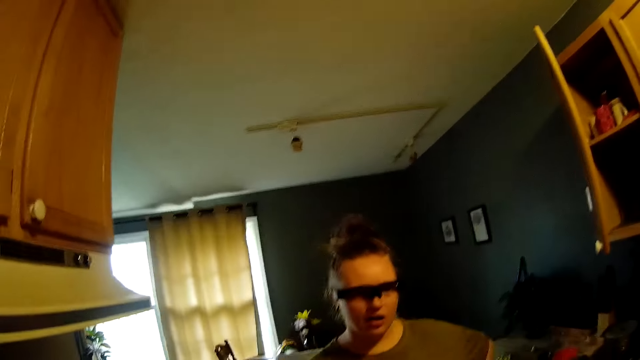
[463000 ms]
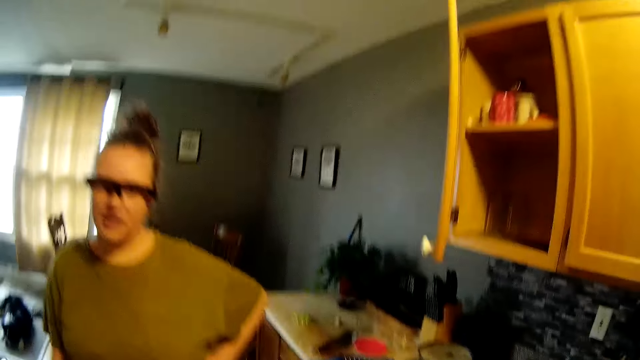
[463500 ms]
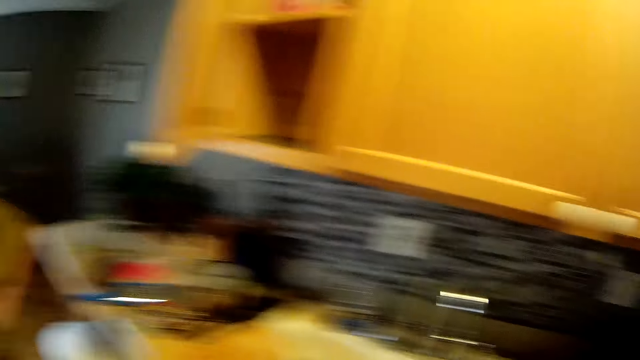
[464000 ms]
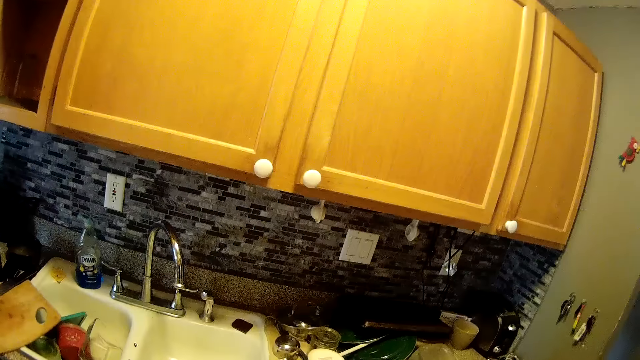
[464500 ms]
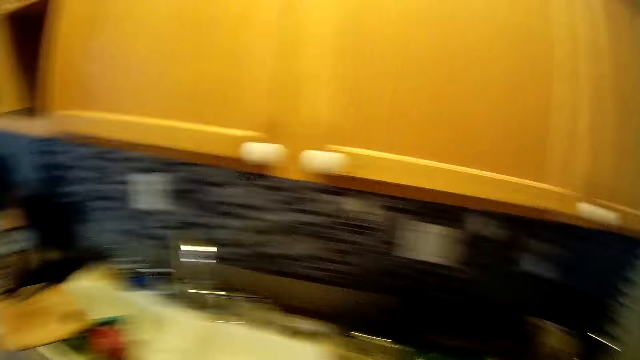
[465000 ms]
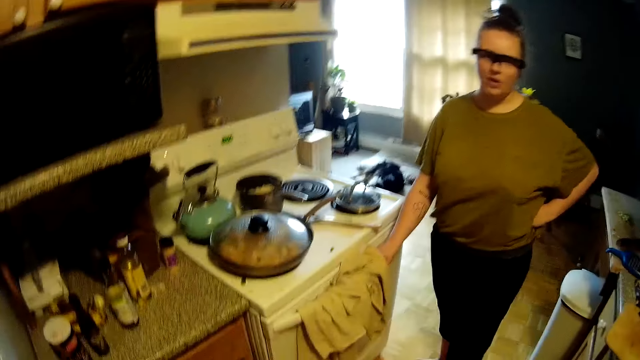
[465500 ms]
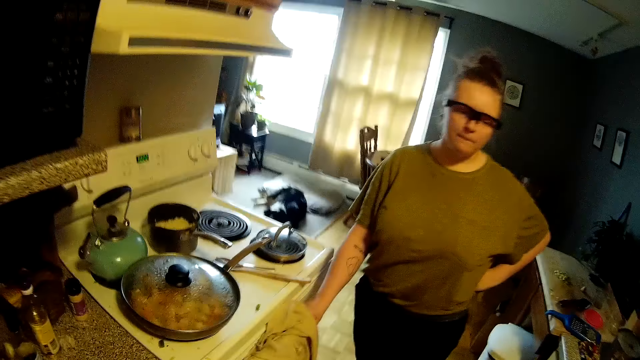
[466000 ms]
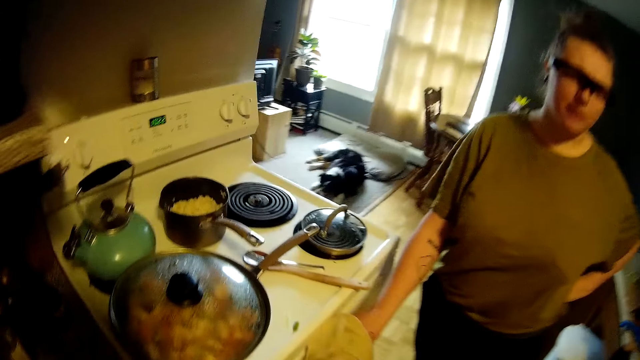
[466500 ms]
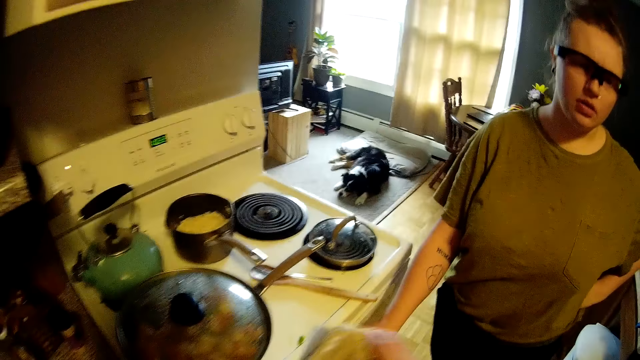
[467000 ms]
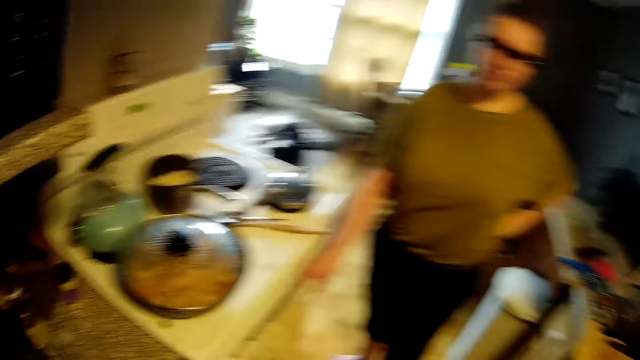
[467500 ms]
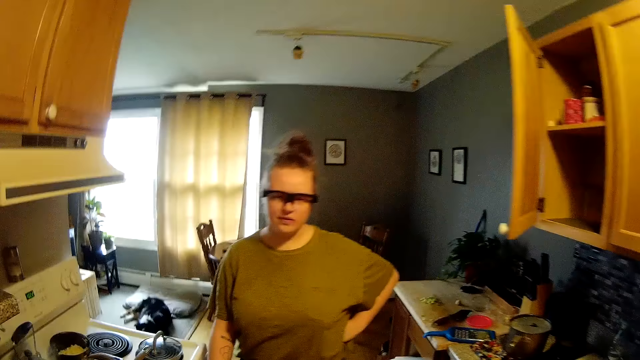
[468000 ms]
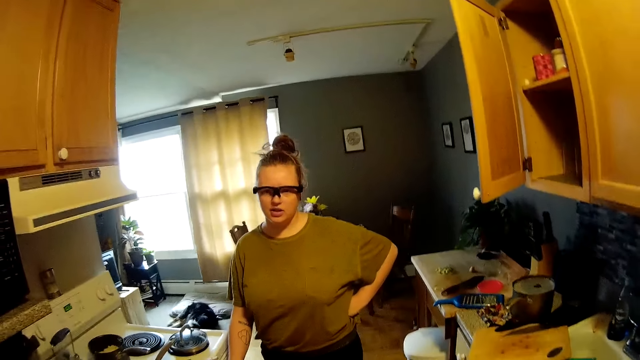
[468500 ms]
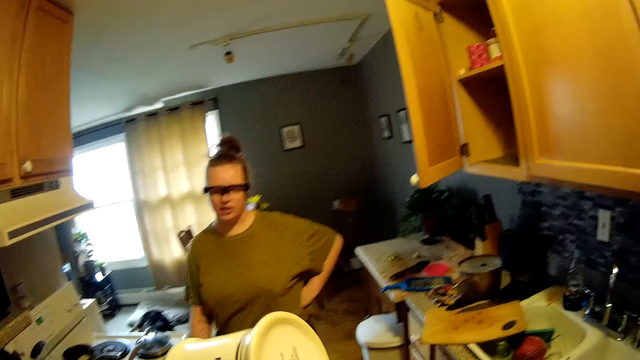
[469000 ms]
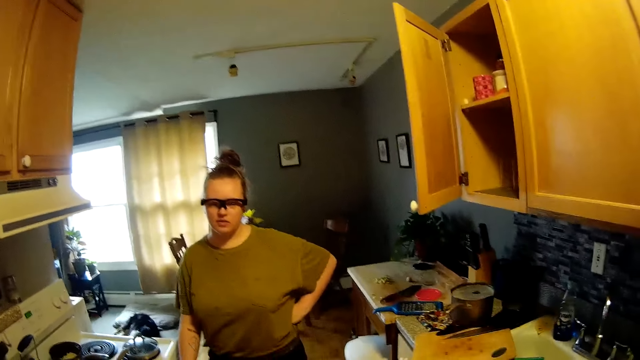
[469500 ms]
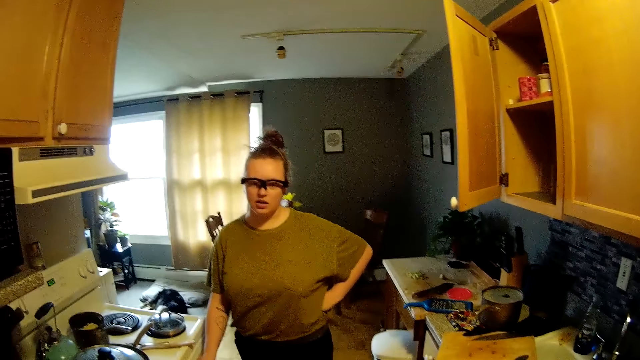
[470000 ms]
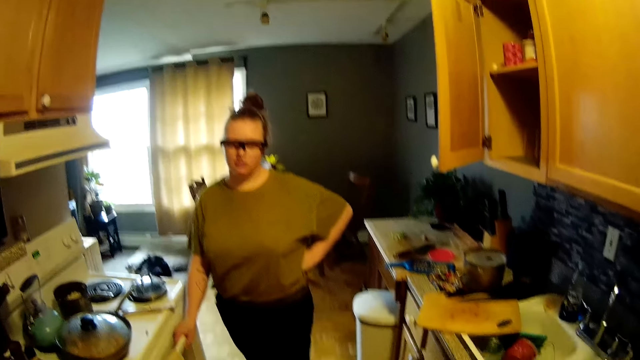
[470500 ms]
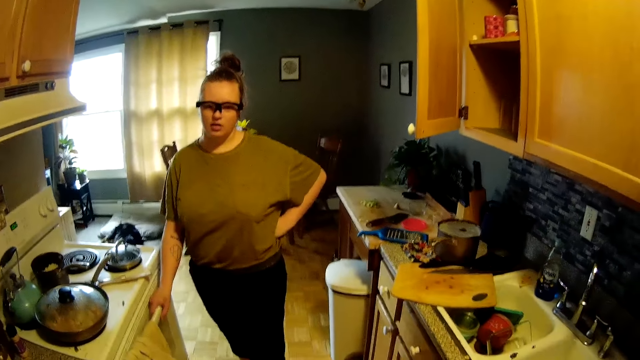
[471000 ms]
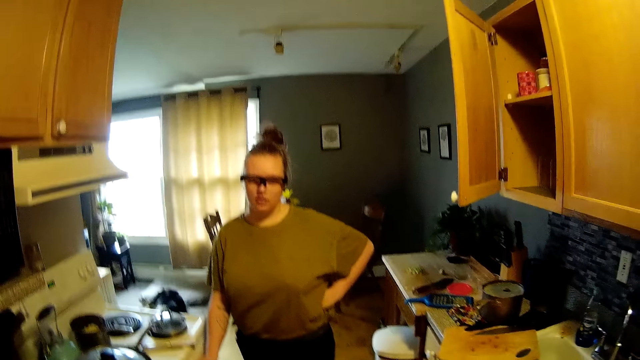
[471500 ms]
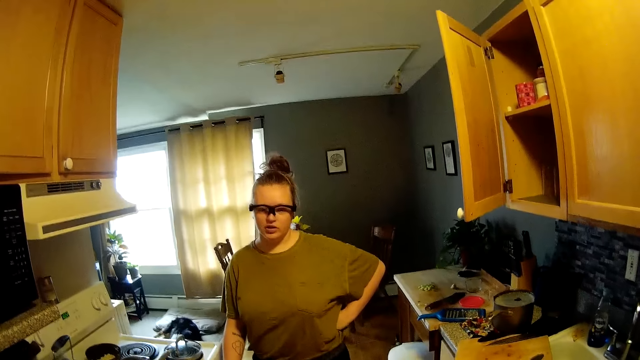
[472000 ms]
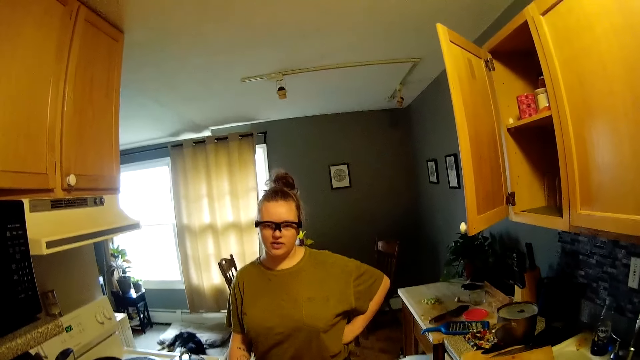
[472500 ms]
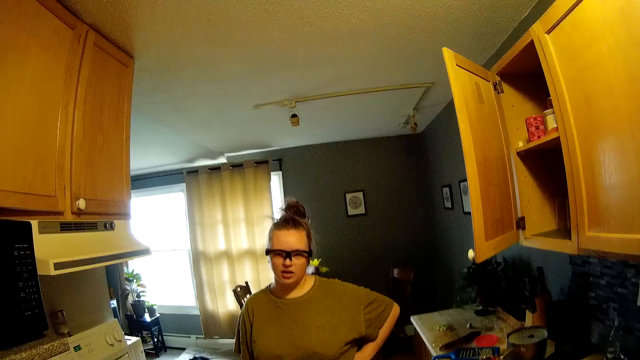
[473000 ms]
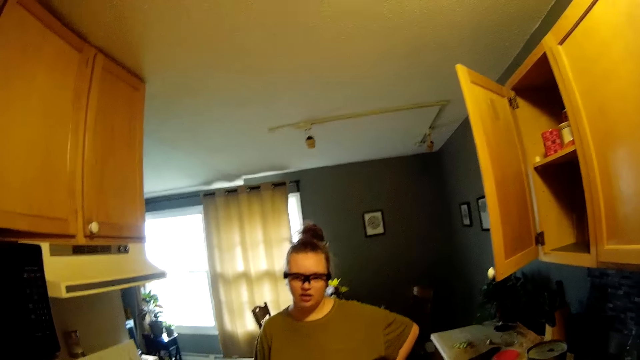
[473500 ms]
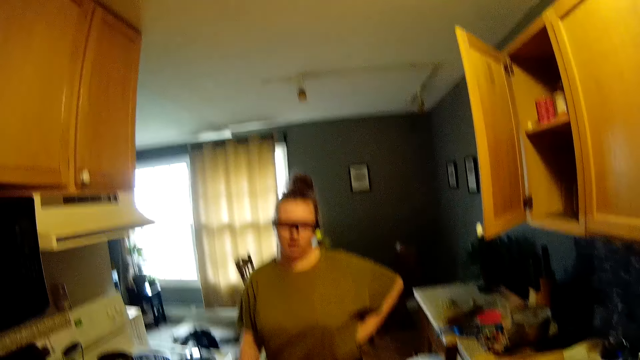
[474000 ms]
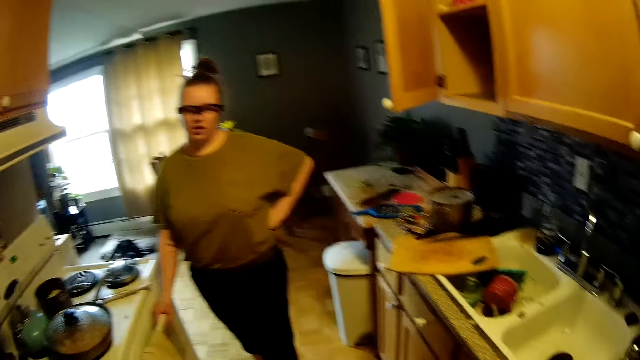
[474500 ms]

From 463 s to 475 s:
The camera wearer picks up a cloth from the handle of the cooker with his right hand. He wipes a cup in his left hand with the cloth in his right hand.

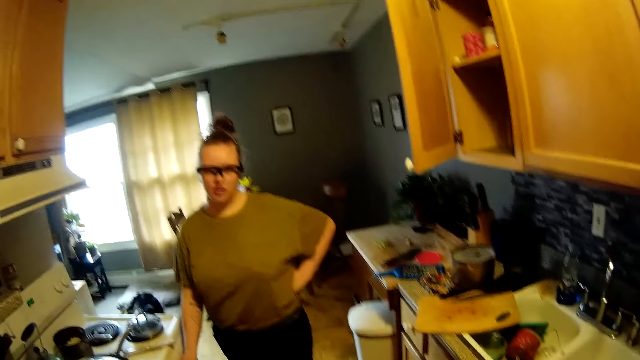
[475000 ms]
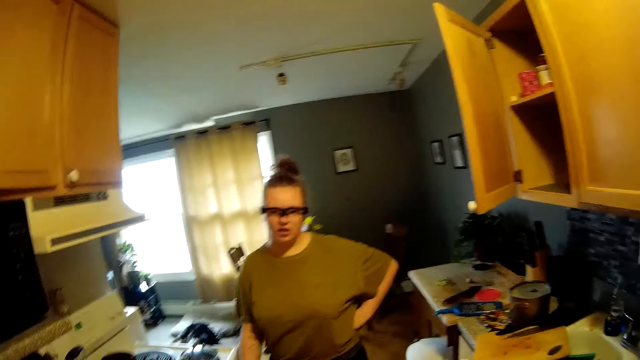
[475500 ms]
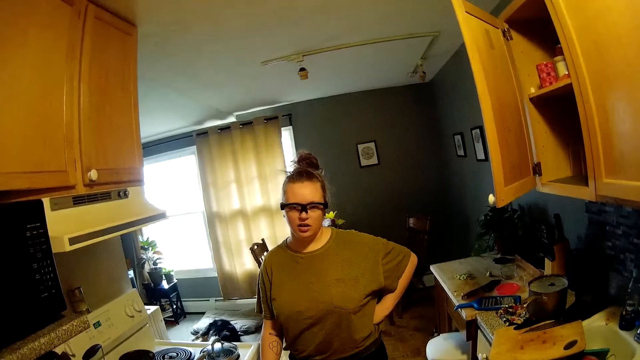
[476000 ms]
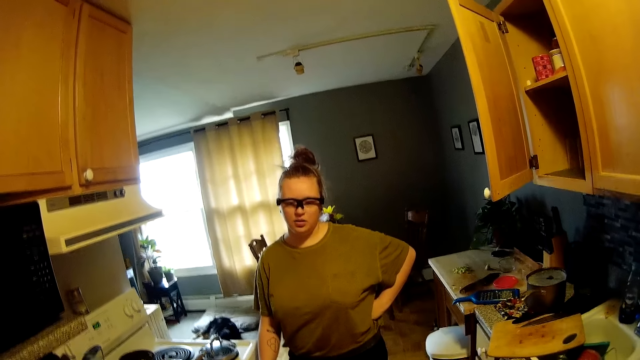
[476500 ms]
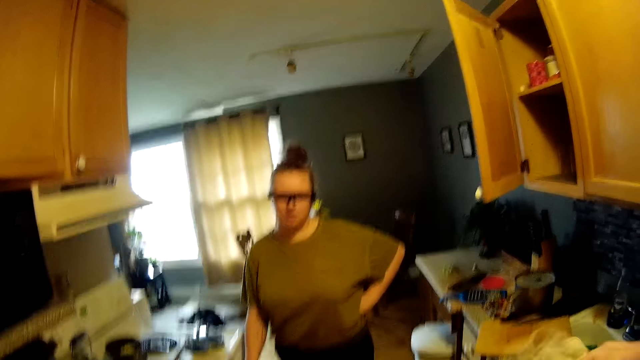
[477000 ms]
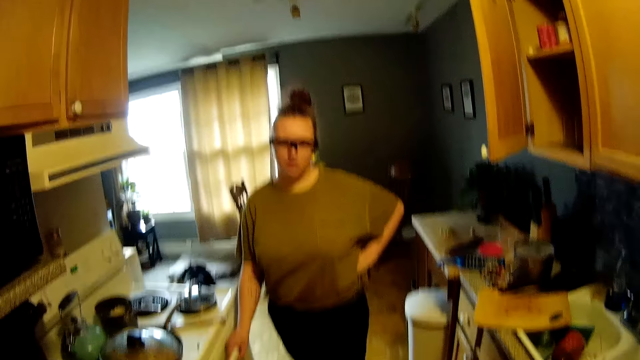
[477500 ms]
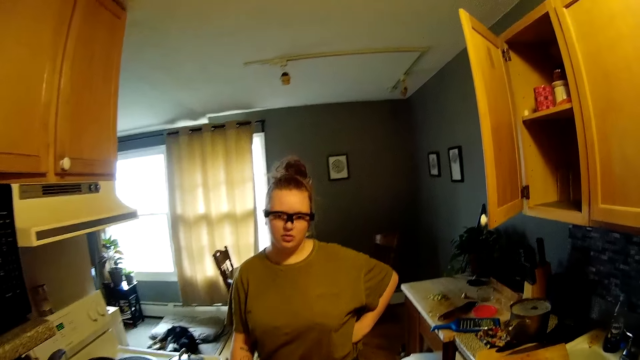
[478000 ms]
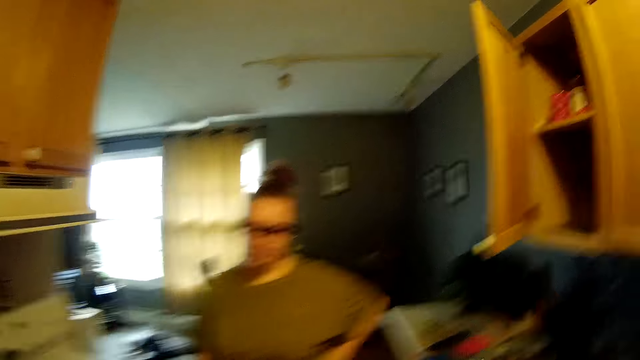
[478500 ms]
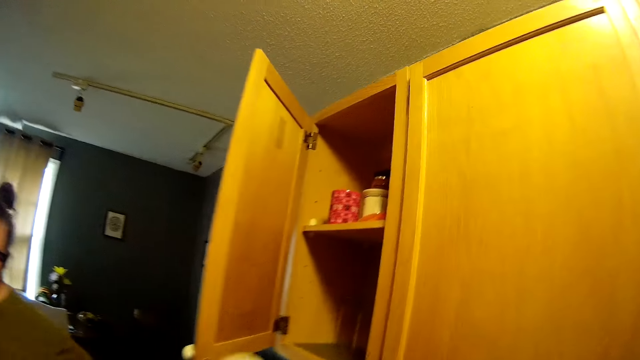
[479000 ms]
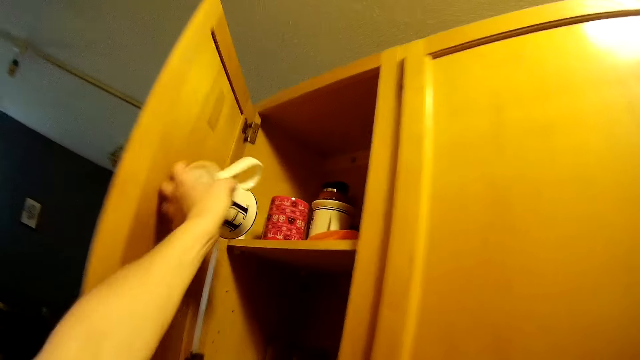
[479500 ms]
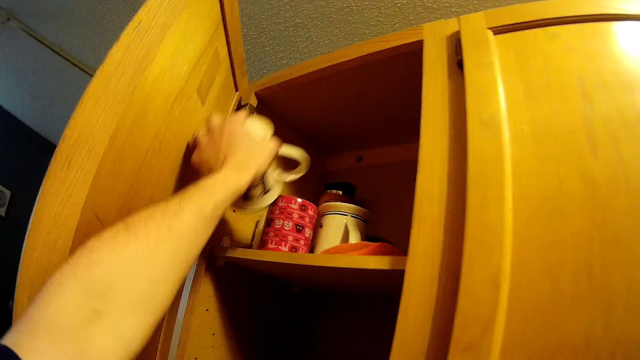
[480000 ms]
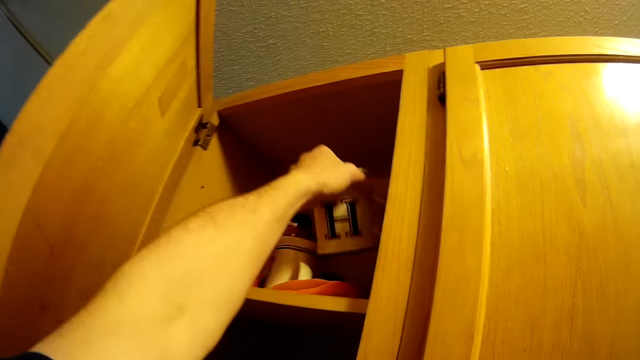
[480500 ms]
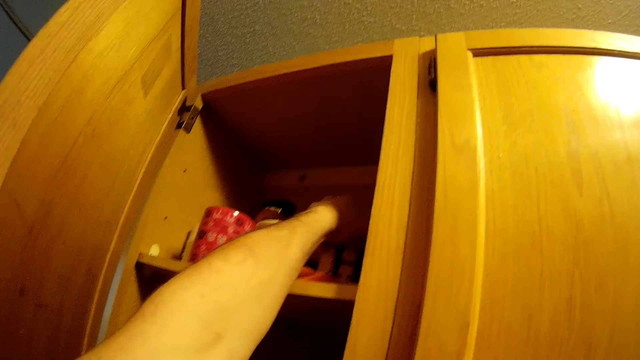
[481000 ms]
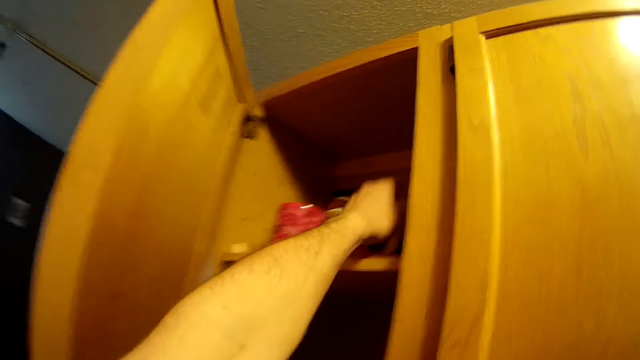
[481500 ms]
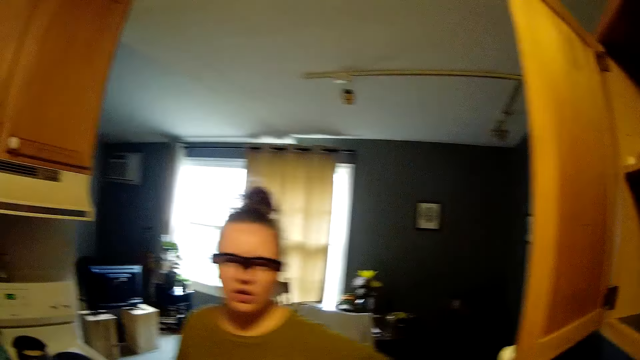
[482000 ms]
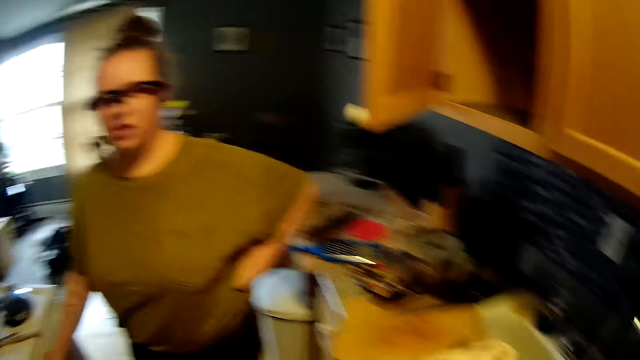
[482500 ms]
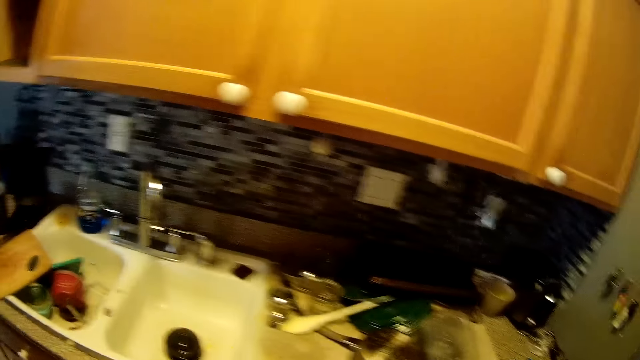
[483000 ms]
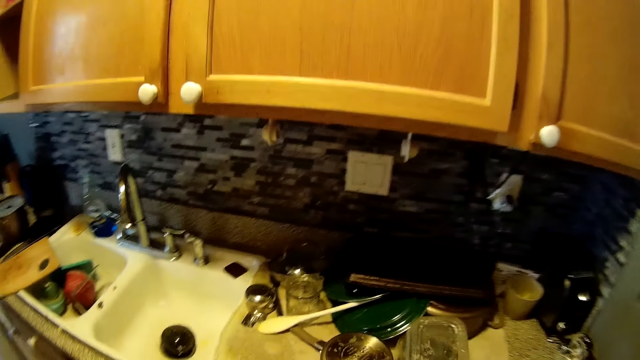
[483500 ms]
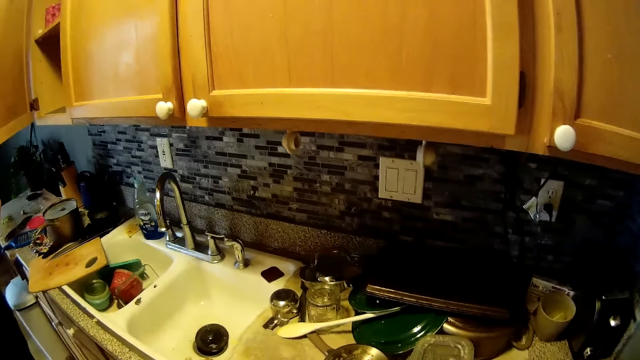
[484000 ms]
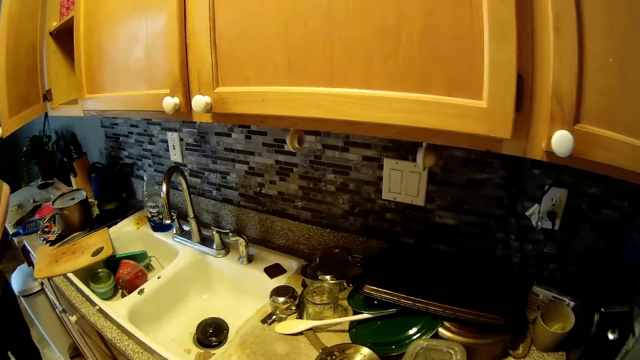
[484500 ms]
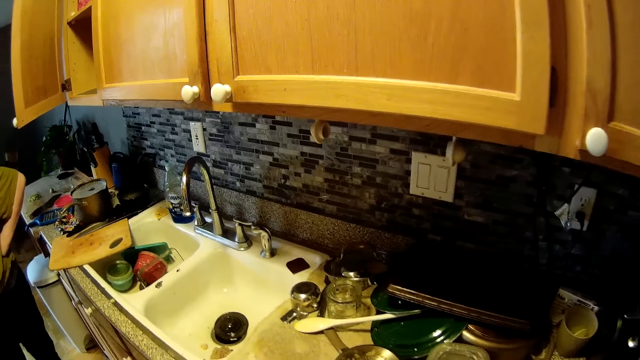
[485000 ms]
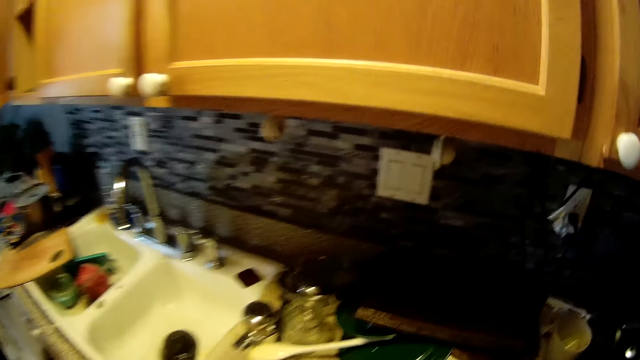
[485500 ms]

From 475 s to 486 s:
The camera wearer places the cup in his left hand into the cabinet.
